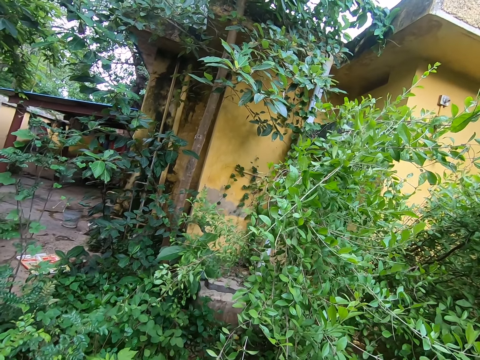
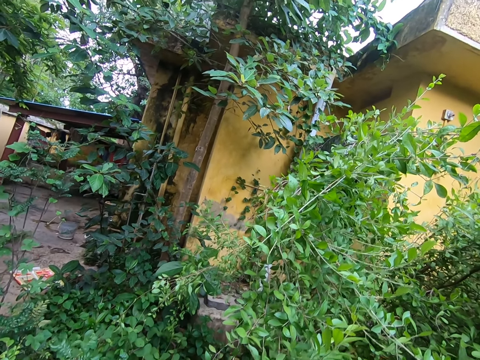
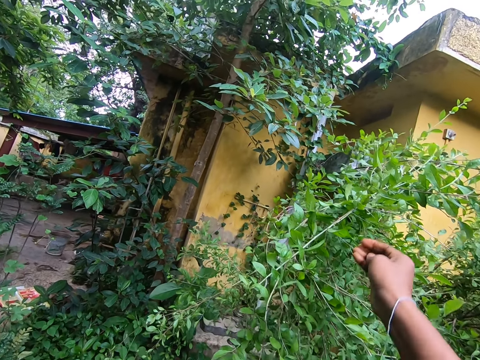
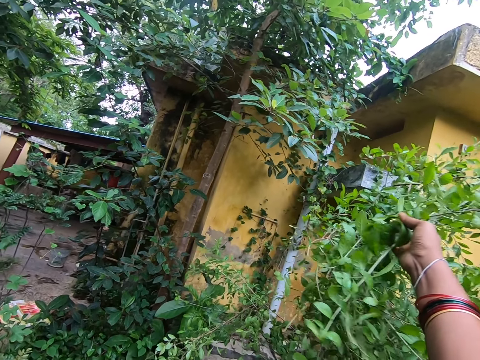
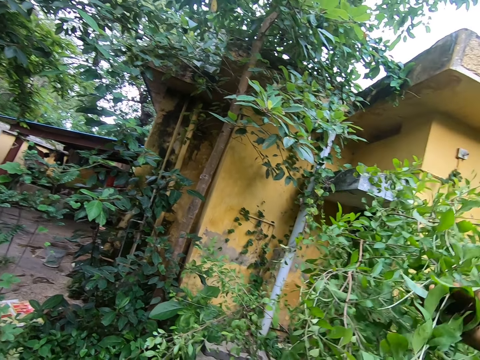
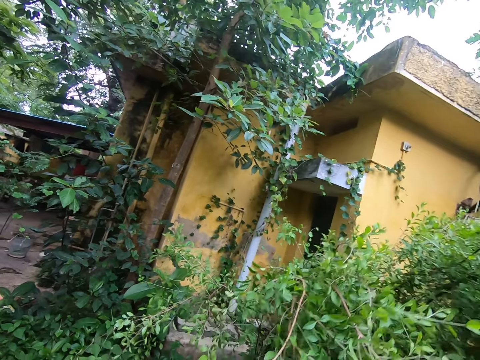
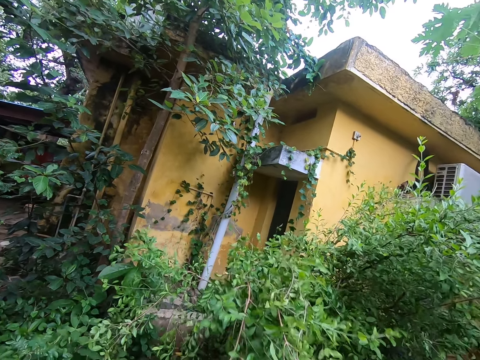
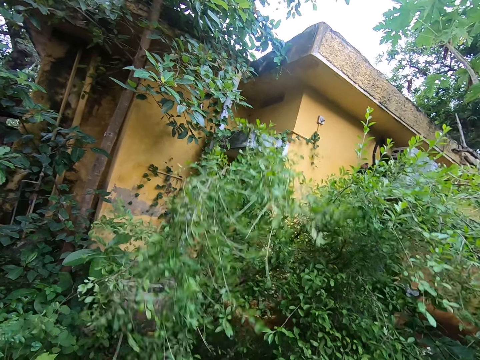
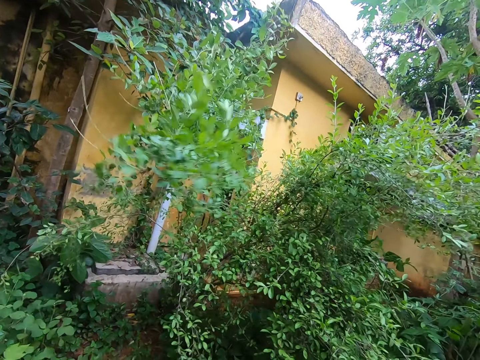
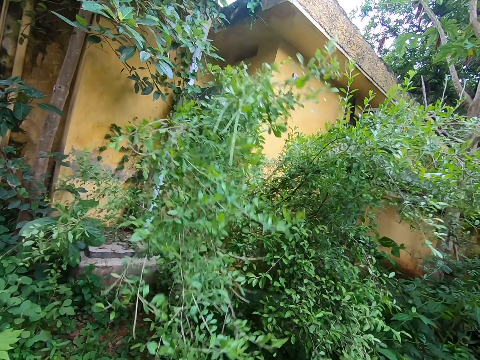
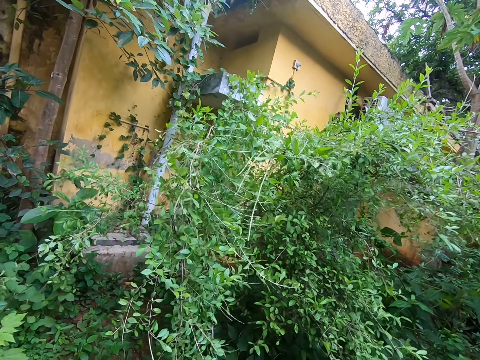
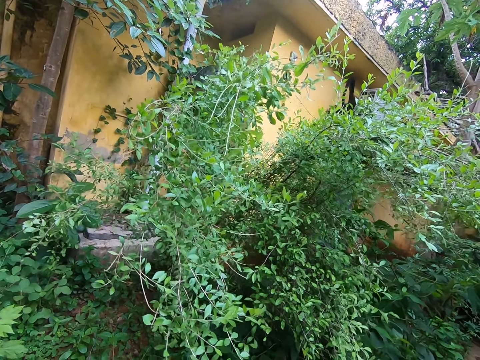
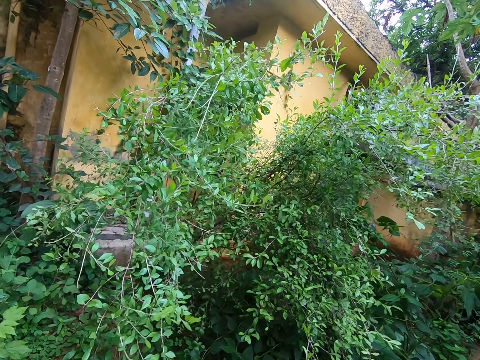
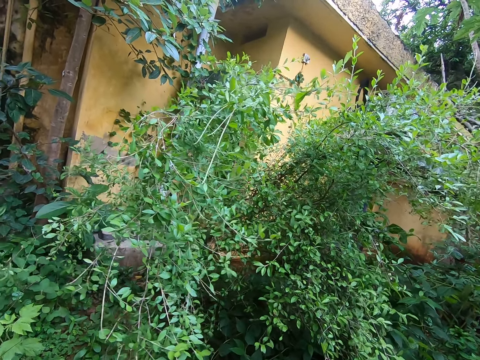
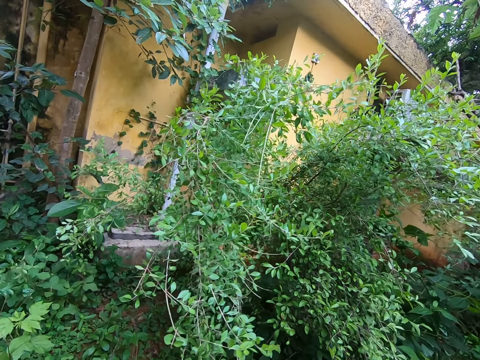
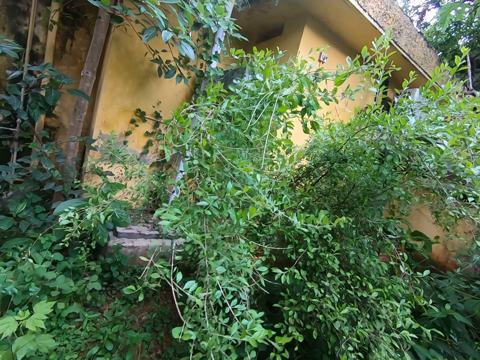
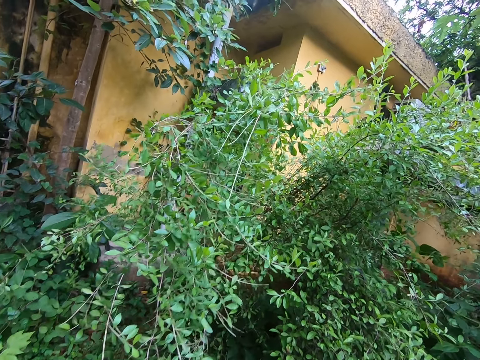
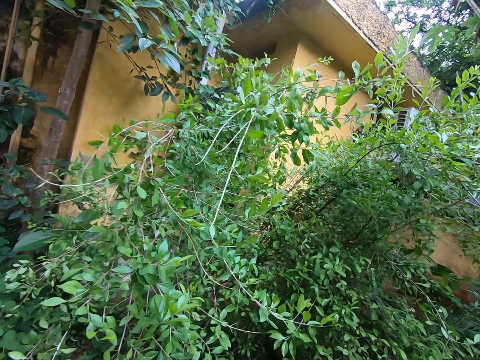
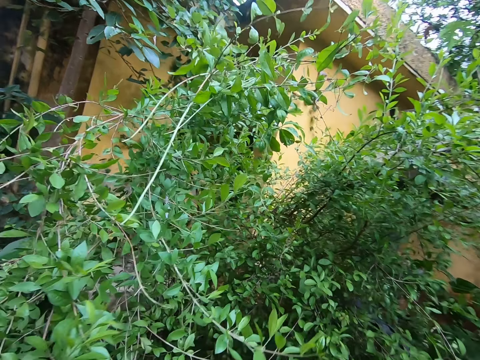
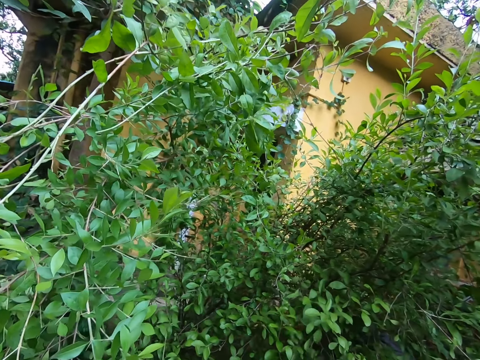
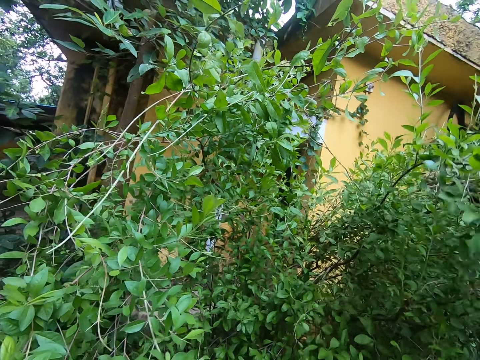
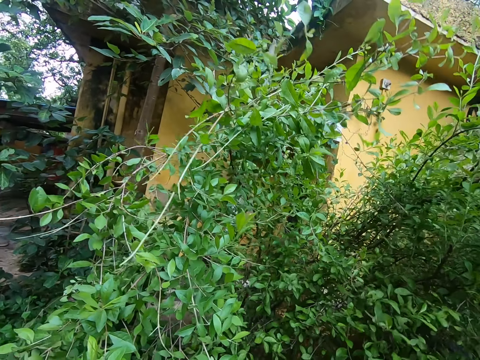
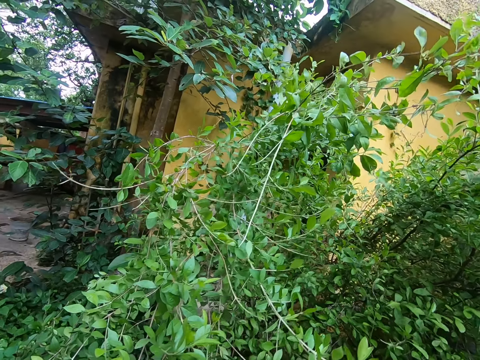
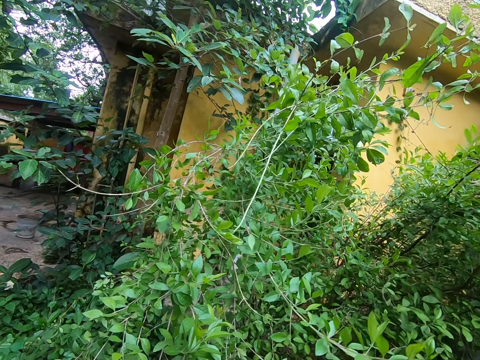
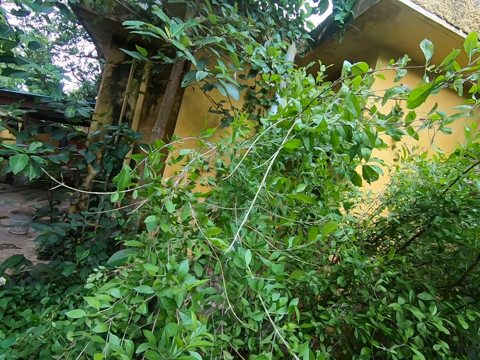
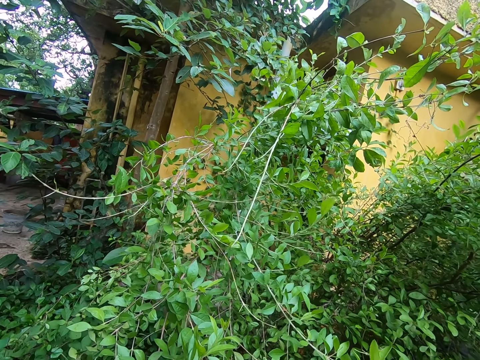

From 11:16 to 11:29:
The camera wearer raises a hand. They put the hand down. They pick leaves. They move close to the tree. They cut the tree leaves.

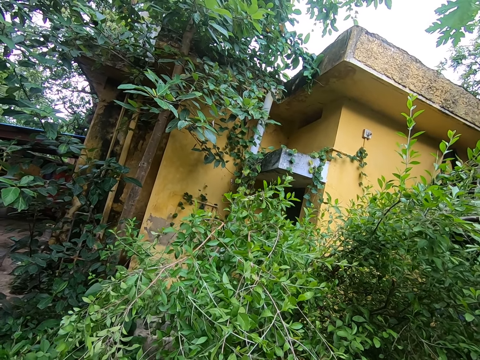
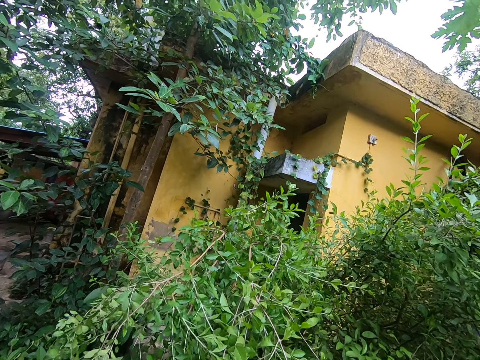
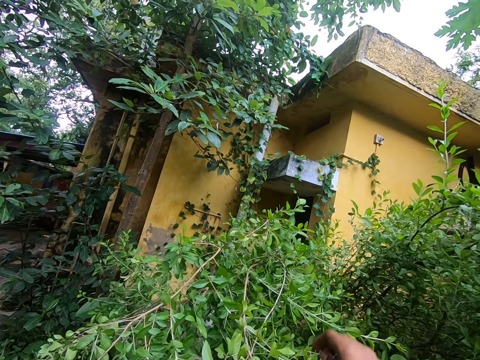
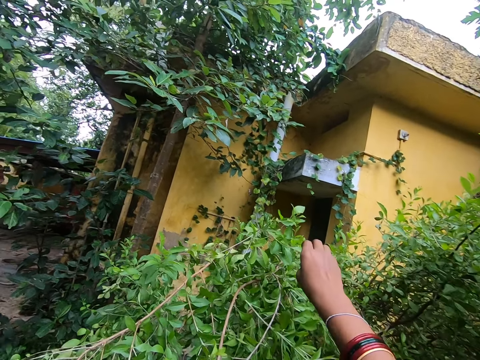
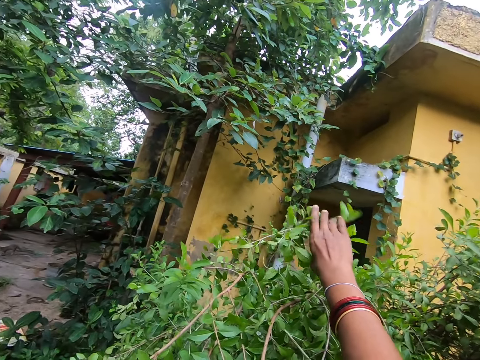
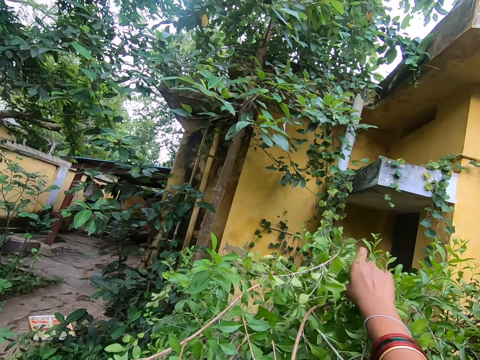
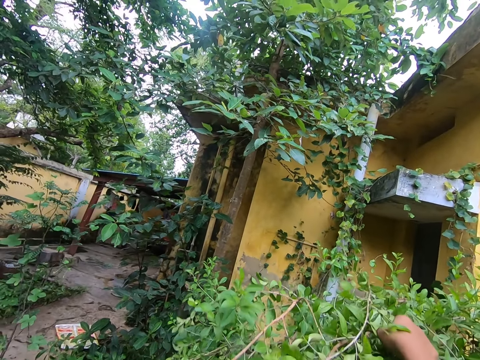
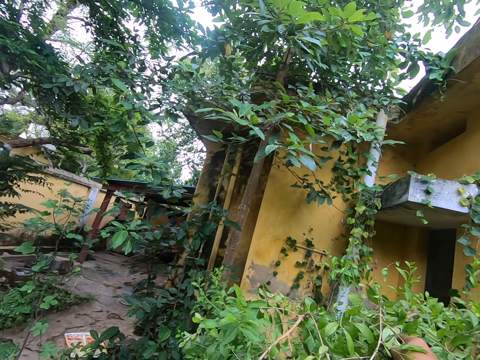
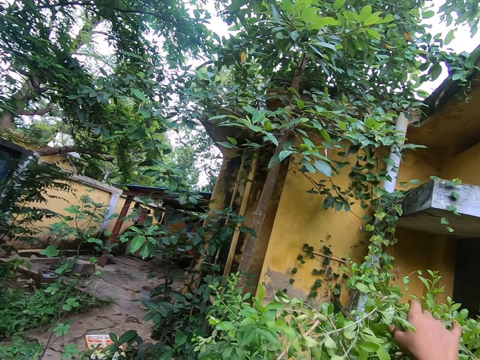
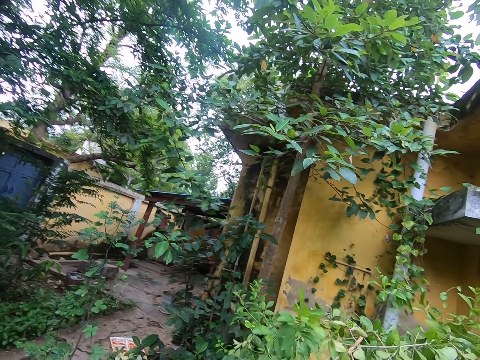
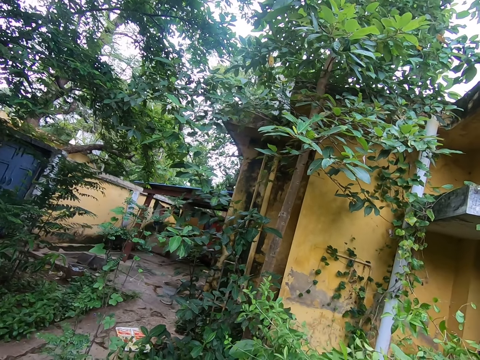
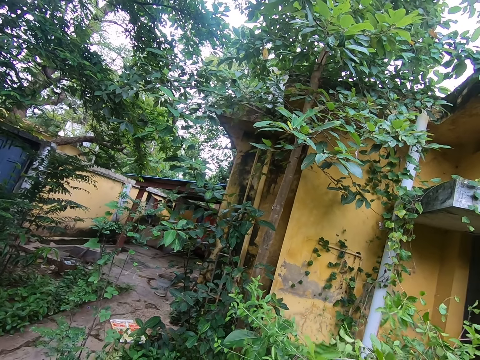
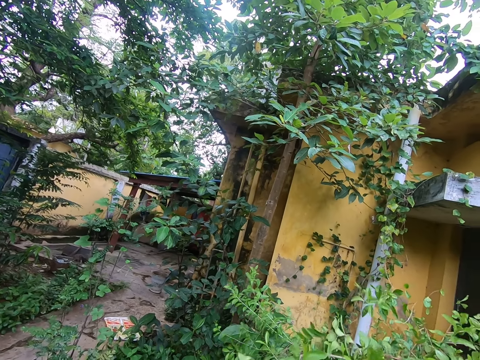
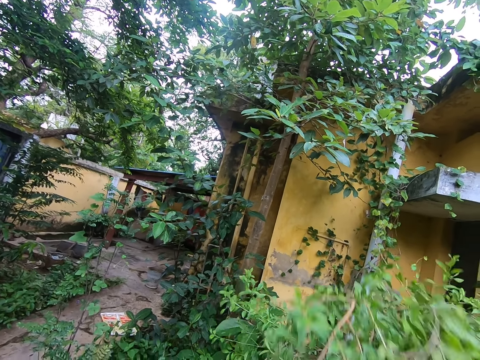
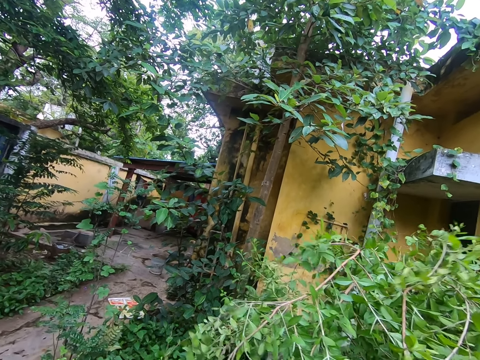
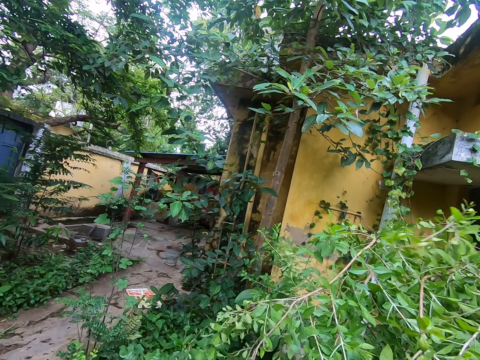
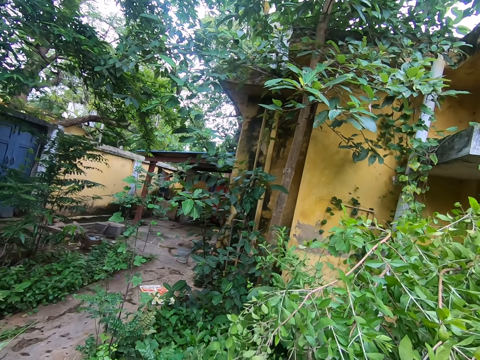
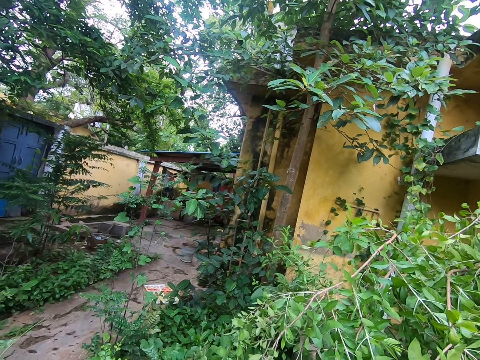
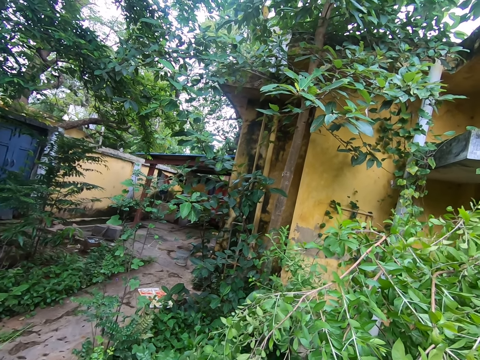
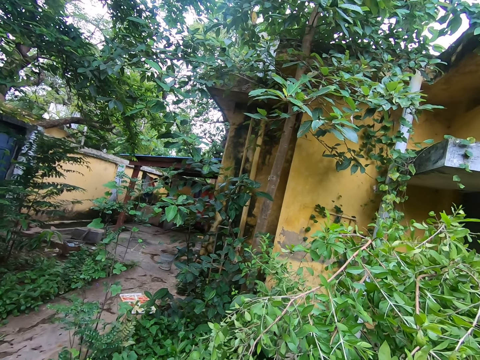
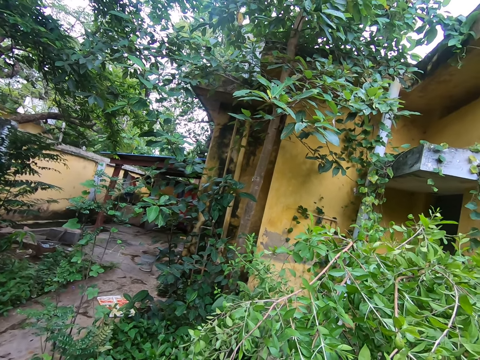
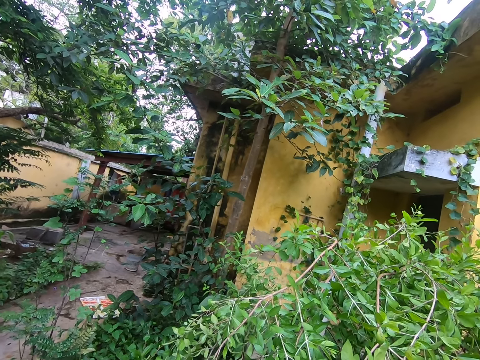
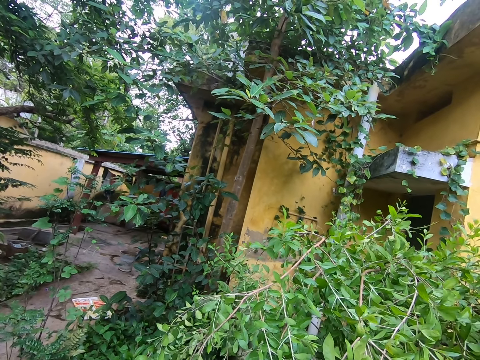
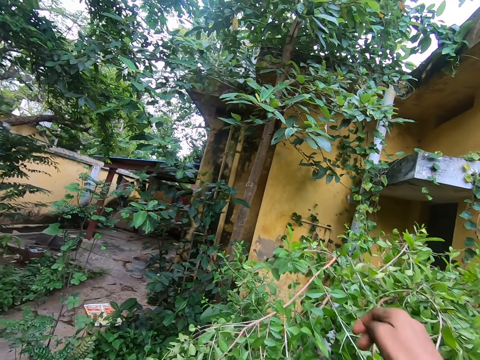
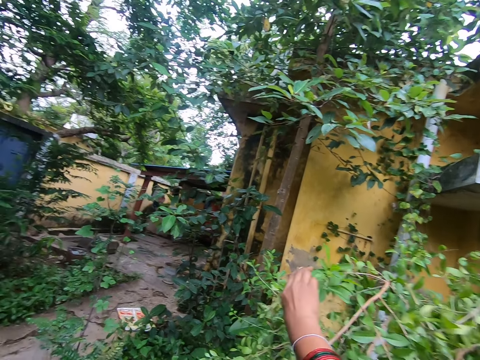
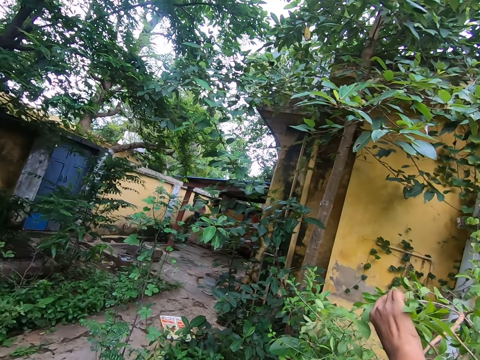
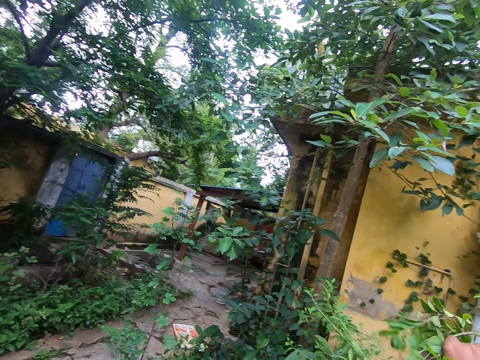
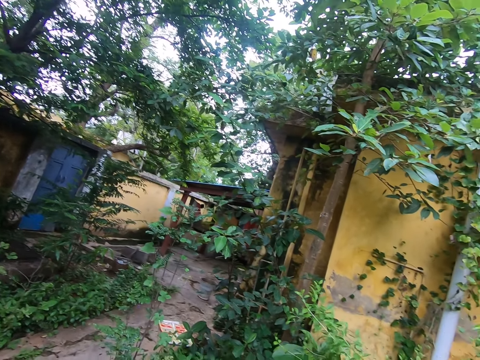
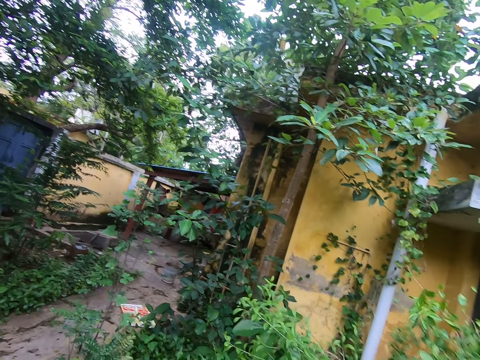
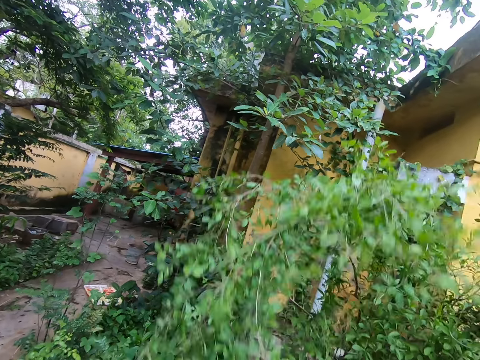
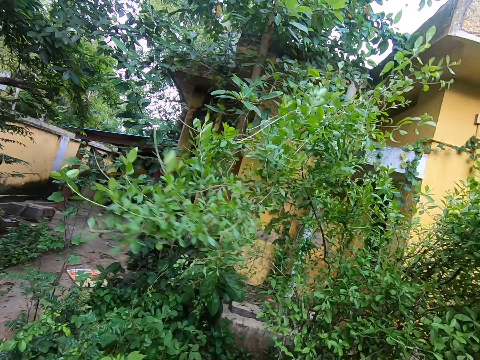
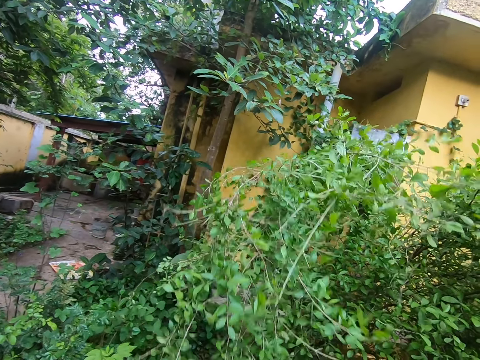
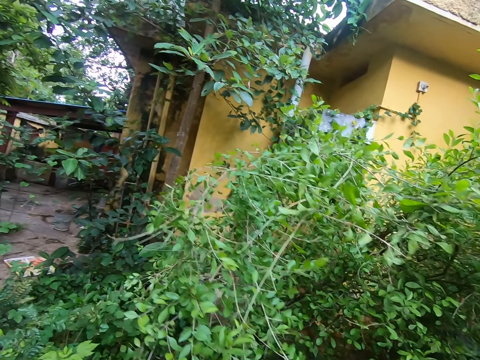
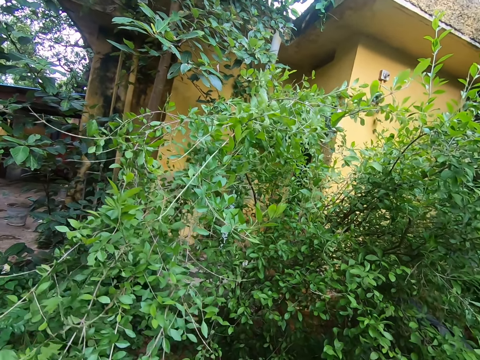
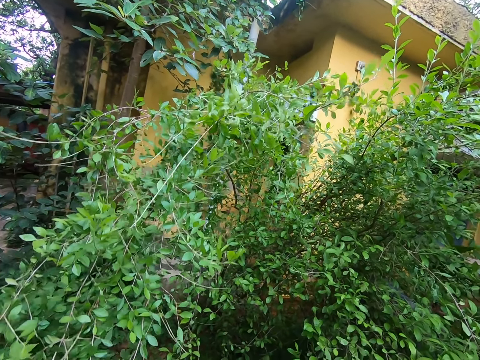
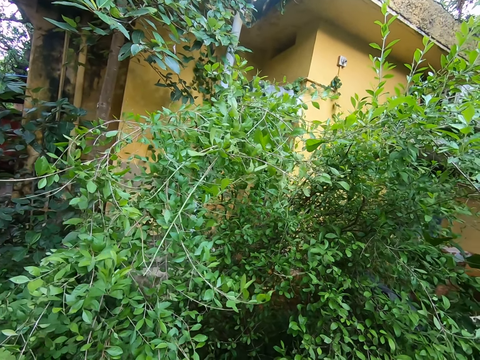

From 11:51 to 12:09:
The camera wearer raises a hand. They put the hand down. They pick leaves. They raise the hand. They put the hand down. They pick the leaves.
